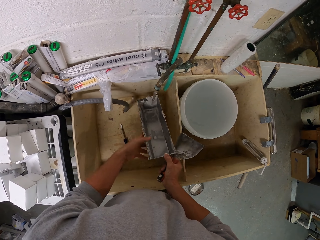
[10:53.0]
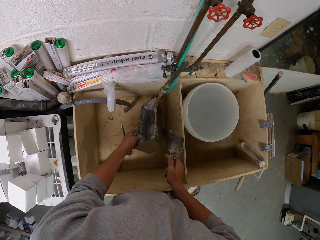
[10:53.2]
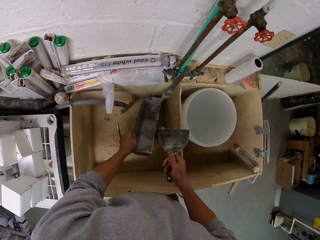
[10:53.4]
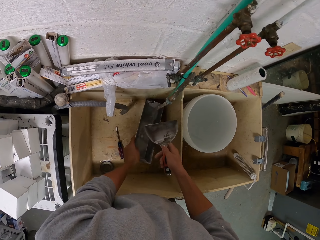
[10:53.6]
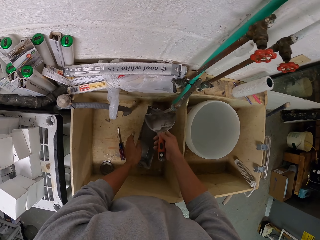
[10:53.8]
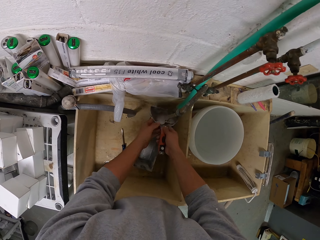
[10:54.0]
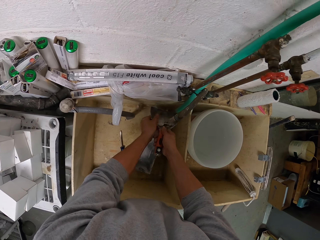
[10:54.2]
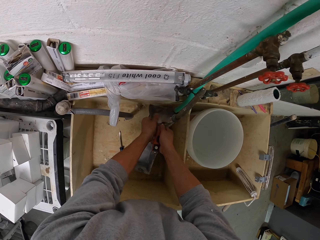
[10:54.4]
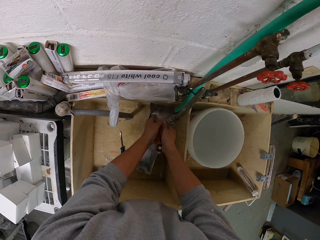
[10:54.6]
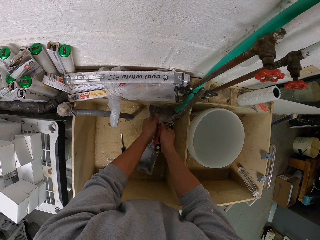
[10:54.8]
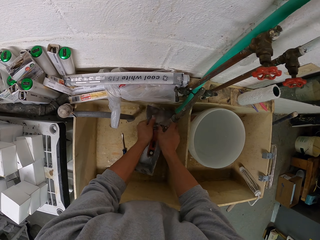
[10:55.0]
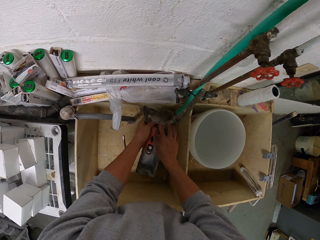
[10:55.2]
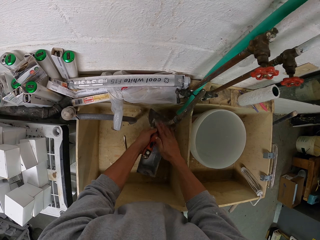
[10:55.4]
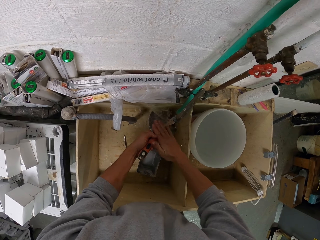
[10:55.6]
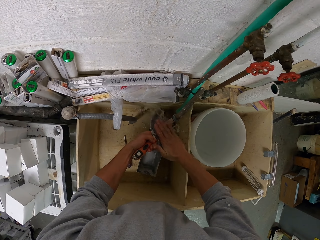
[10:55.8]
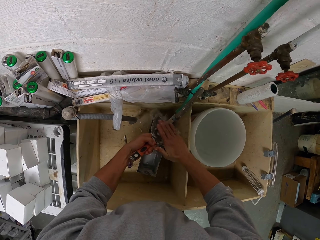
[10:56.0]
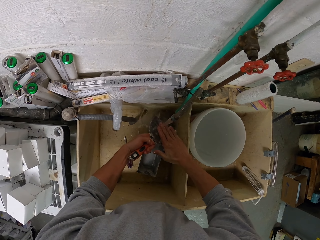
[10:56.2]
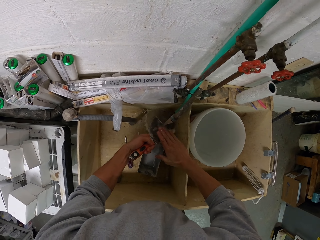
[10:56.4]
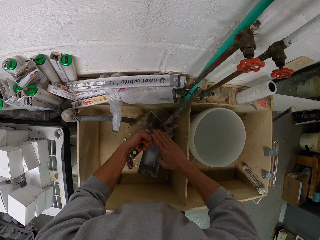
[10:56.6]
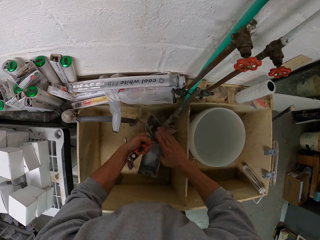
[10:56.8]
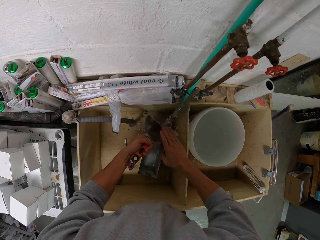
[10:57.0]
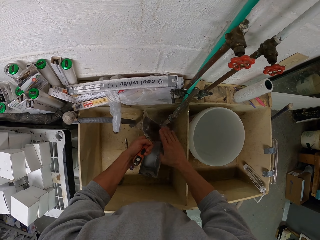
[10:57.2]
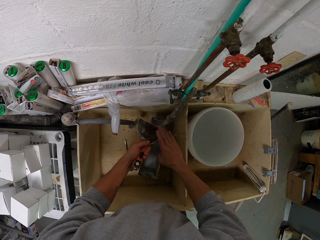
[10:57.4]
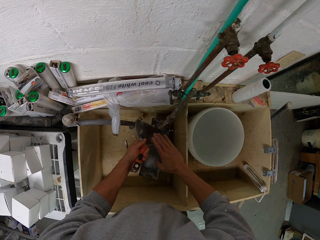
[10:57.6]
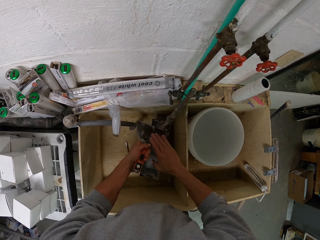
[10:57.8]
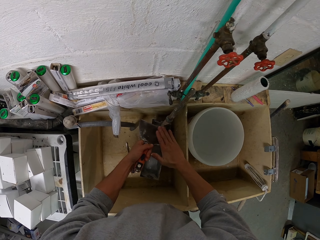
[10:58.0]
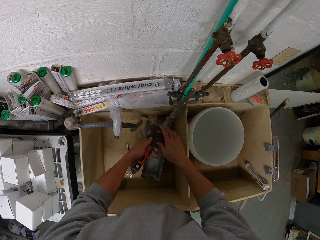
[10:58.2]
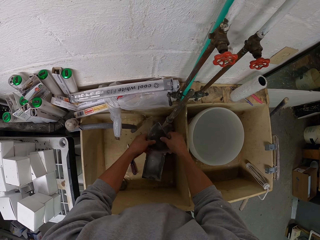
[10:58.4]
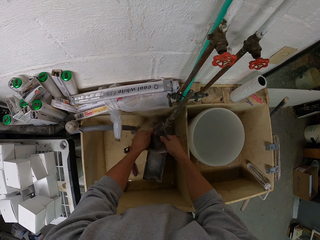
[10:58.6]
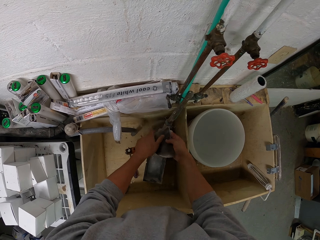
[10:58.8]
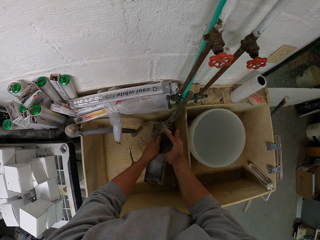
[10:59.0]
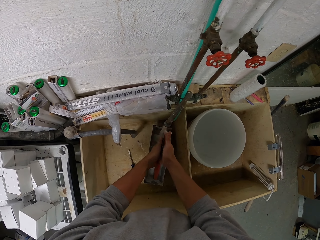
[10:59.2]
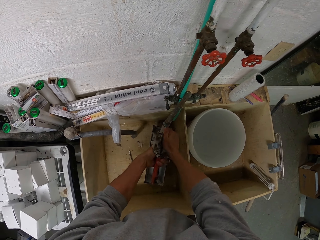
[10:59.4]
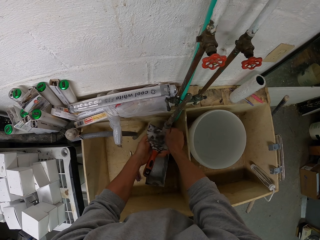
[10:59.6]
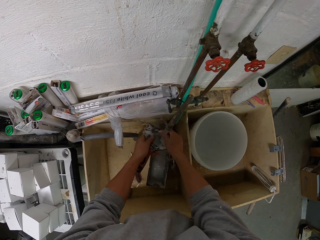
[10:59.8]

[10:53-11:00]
The camera wearer puts something in the sink. They rinse the trowel in the sink.

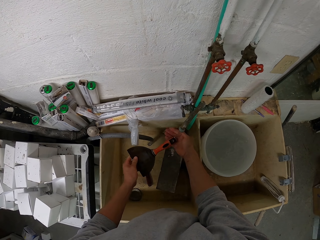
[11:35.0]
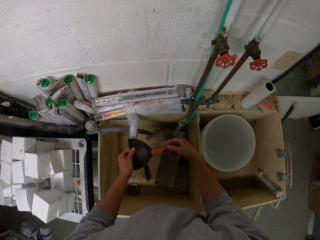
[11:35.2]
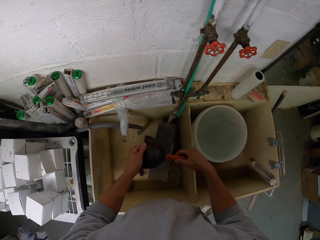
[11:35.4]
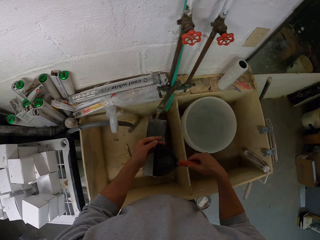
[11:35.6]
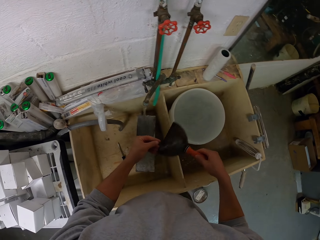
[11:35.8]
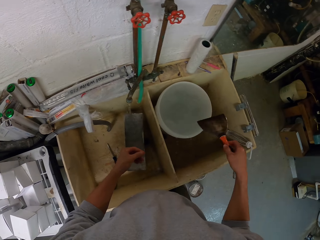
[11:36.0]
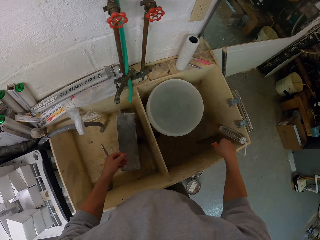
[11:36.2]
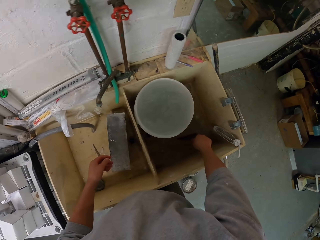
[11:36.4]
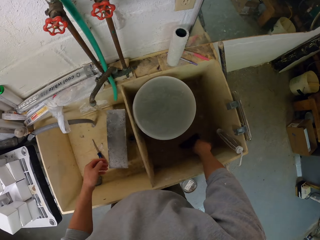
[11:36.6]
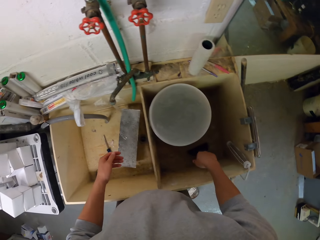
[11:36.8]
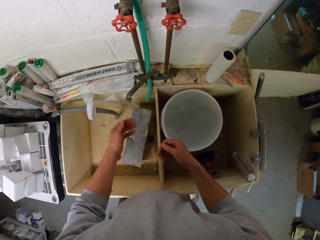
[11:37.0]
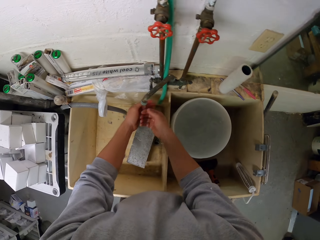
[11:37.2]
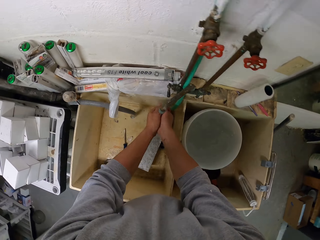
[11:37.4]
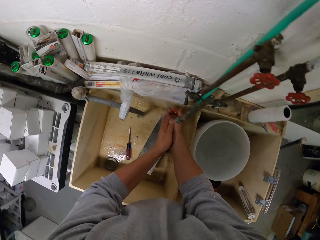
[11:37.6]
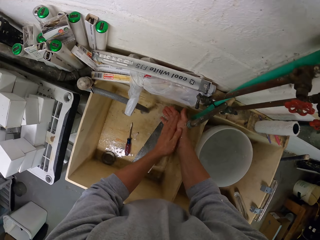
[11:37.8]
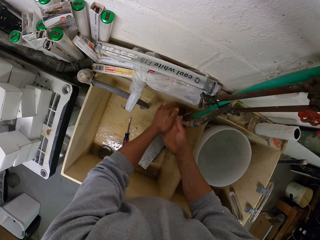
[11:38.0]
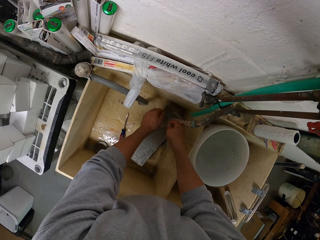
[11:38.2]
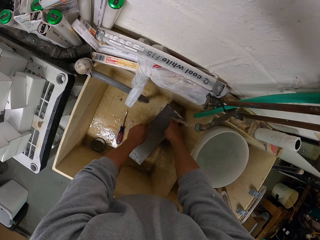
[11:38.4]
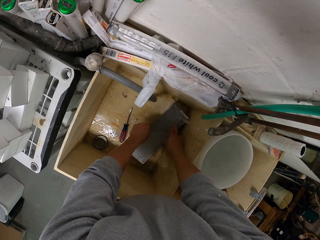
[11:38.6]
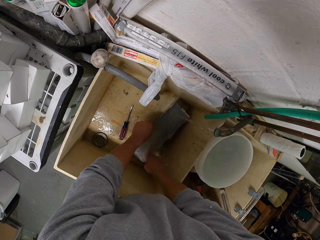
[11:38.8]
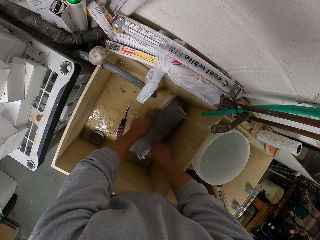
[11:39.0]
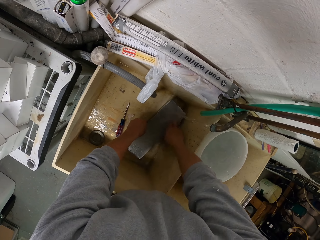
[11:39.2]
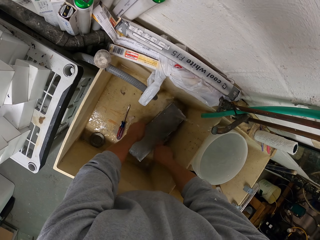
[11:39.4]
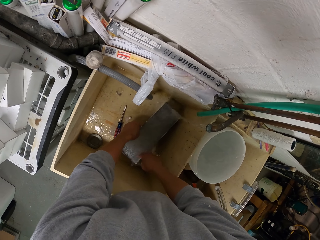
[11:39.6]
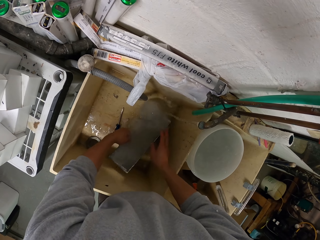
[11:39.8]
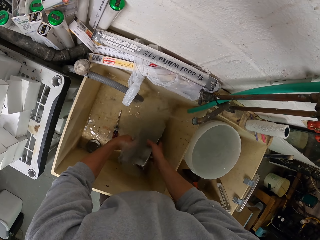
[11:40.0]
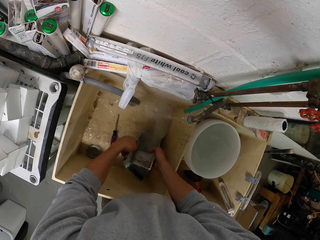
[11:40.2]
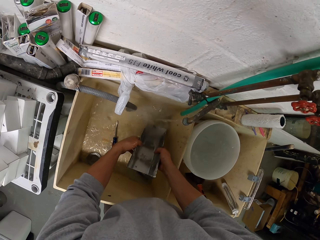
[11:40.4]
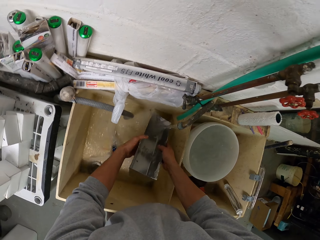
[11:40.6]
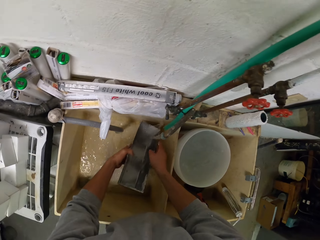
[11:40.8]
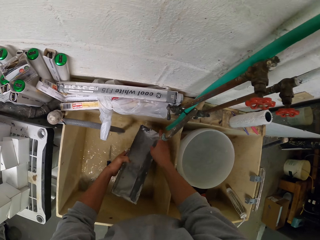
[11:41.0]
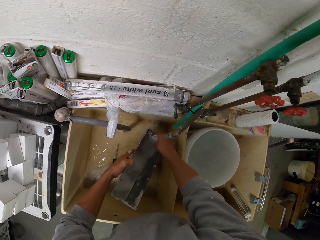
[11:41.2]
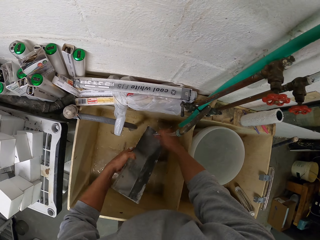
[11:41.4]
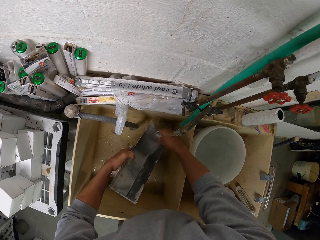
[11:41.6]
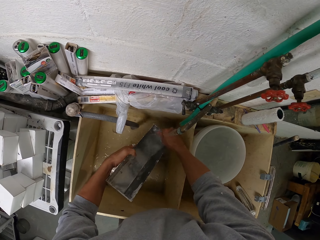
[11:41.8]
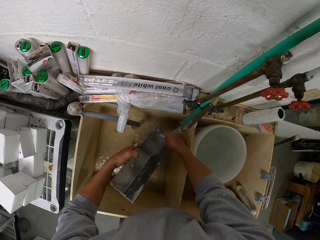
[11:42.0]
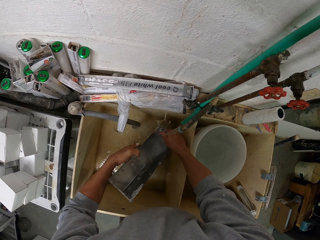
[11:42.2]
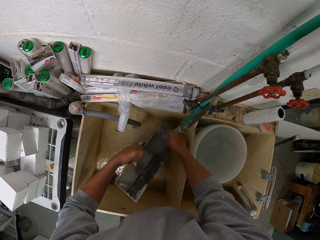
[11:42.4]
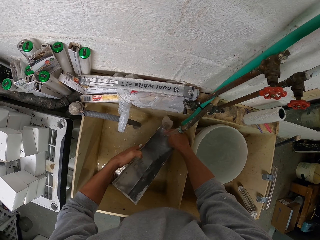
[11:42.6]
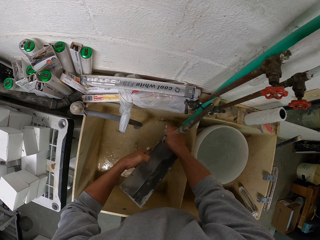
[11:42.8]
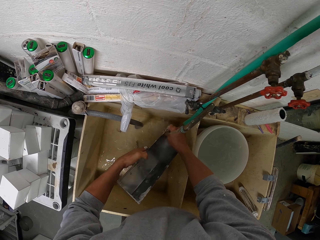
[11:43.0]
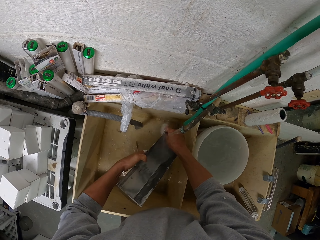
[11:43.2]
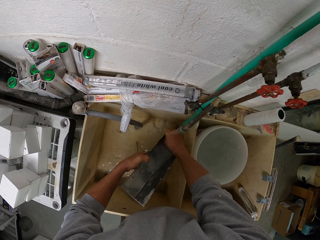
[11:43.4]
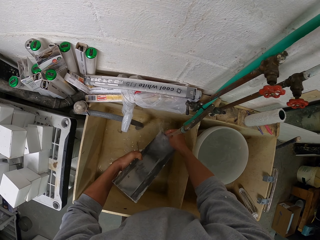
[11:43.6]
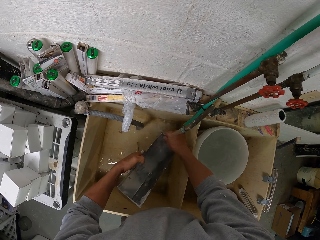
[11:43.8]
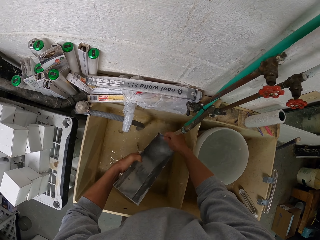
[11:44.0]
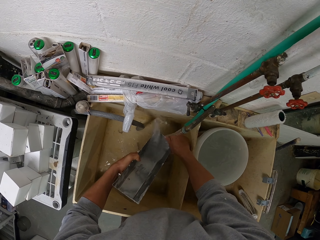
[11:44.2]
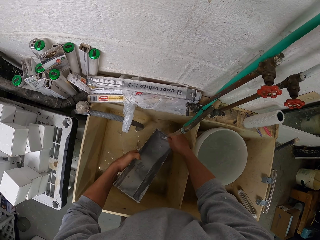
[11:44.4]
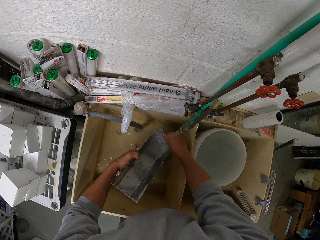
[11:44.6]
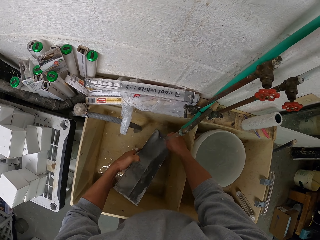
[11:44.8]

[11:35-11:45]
The camera wearer puts the trowel in the sink. He rinses his hands. He washes a container in the sink.

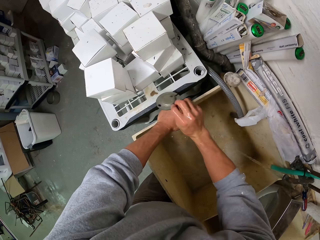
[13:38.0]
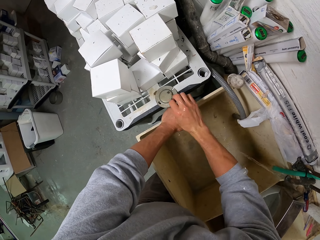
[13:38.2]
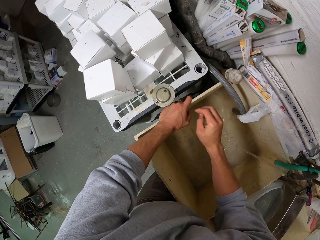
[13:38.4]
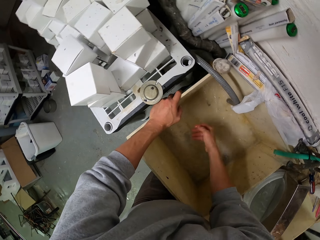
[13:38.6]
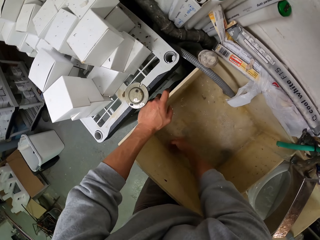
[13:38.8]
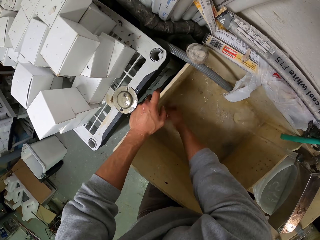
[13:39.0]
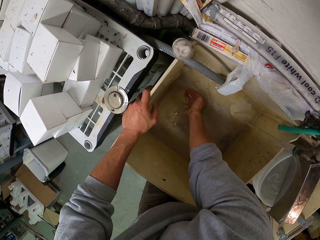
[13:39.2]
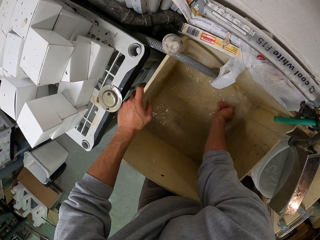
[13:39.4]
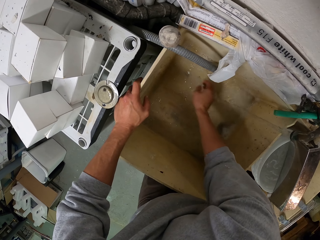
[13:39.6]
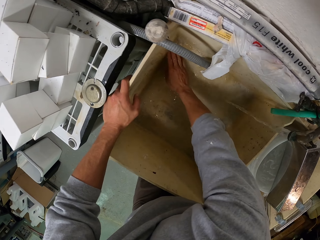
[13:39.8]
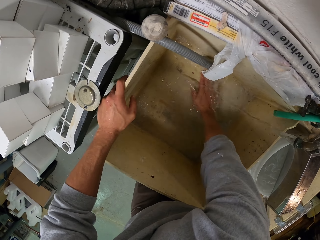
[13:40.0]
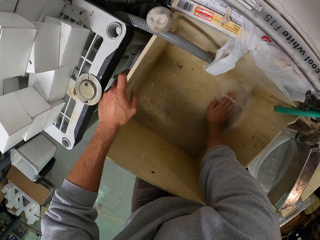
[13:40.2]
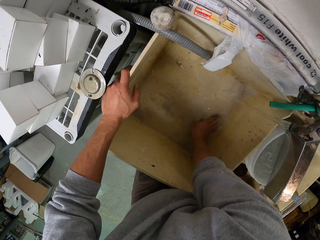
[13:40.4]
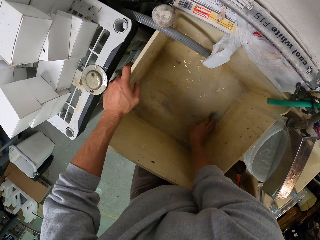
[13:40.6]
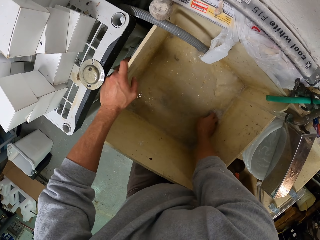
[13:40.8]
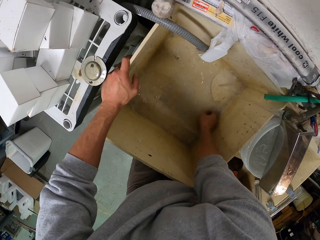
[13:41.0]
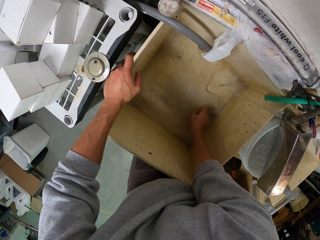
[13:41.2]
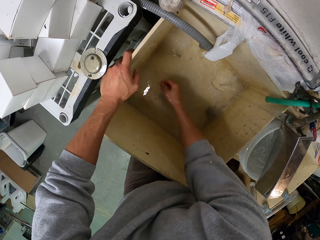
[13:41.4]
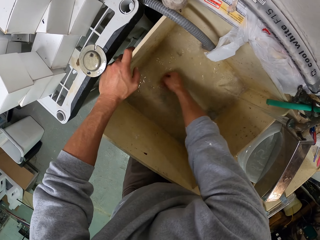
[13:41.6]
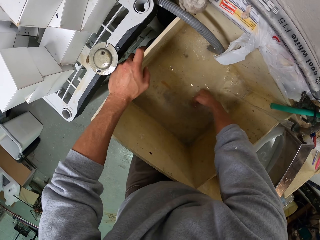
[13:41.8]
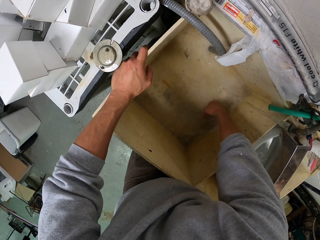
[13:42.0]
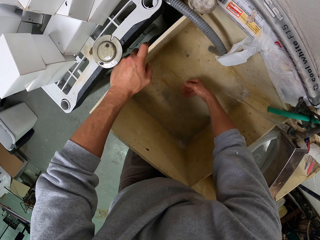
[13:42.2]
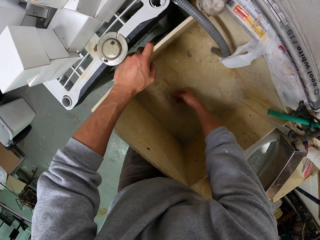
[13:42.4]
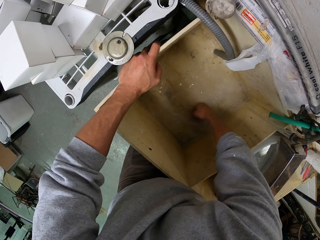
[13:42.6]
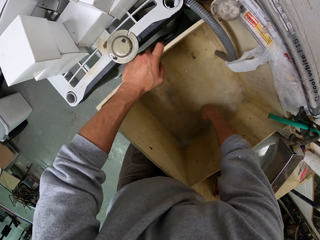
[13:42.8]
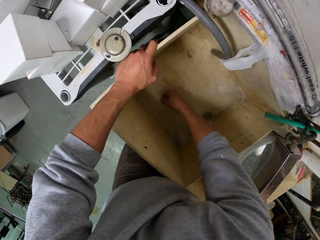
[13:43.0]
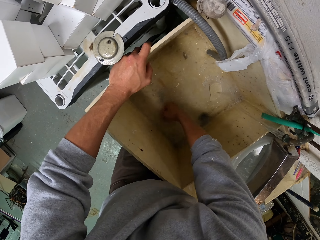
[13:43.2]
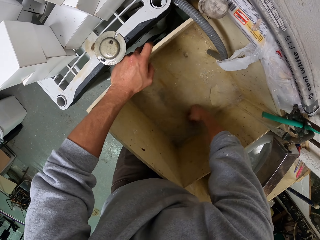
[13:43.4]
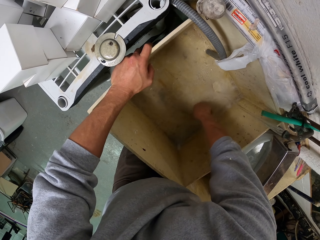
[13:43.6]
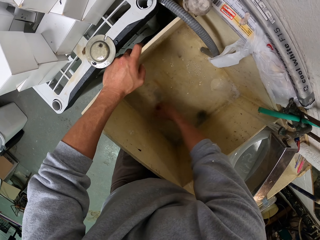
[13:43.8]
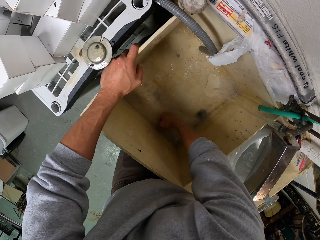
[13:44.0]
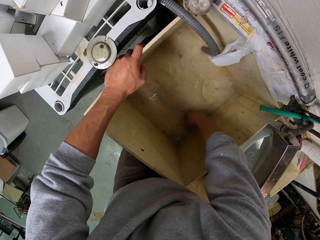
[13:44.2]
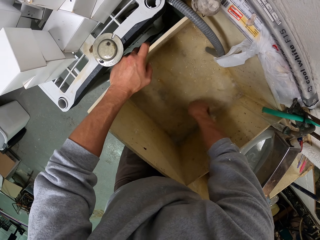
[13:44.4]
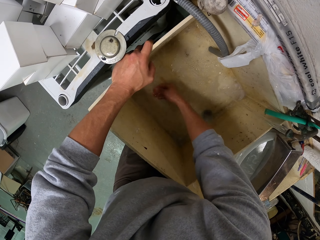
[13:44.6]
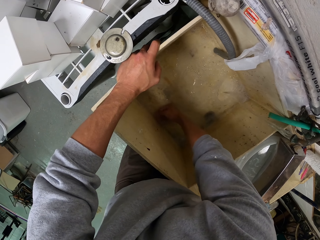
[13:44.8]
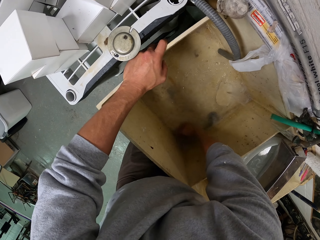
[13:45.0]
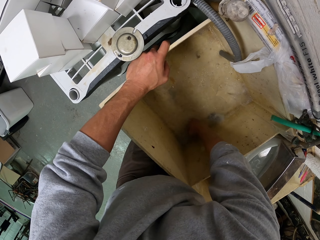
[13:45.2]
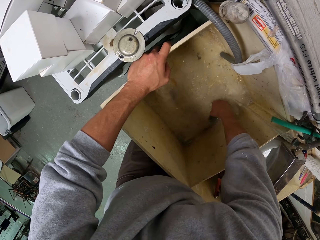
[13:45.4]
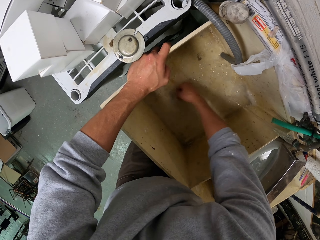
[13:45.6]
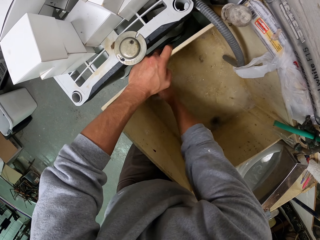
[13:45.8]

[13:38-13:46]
The camera wearer puts something on the table.
